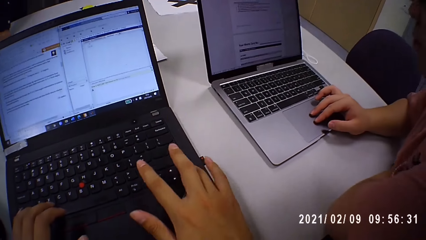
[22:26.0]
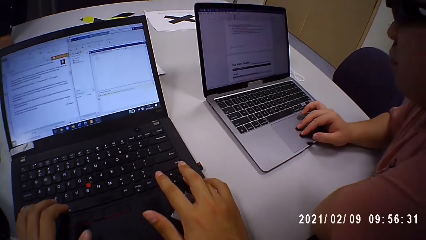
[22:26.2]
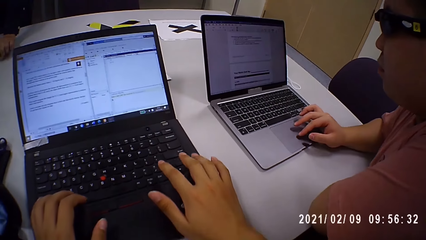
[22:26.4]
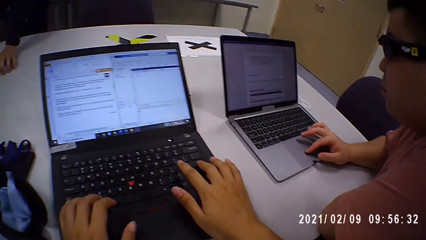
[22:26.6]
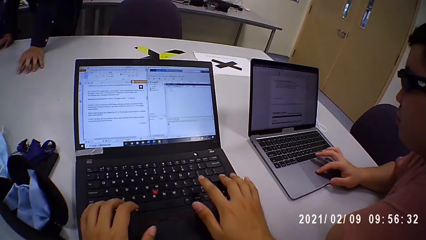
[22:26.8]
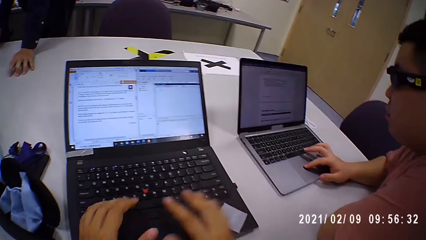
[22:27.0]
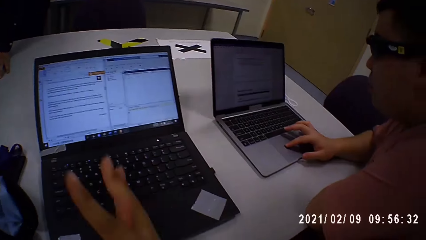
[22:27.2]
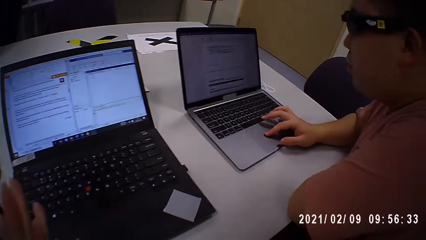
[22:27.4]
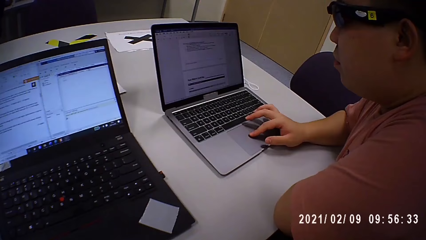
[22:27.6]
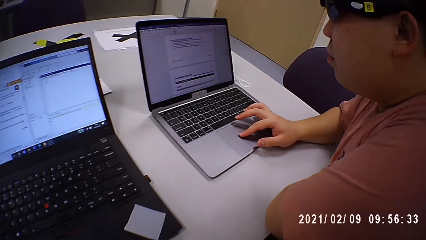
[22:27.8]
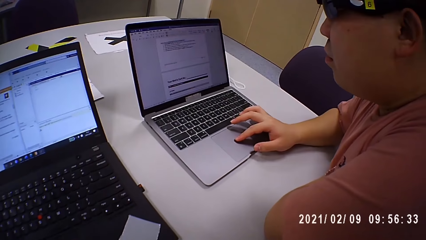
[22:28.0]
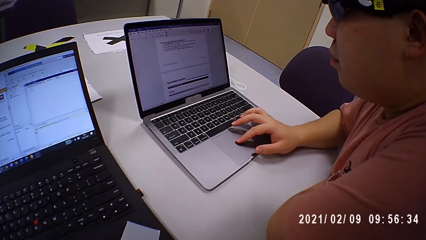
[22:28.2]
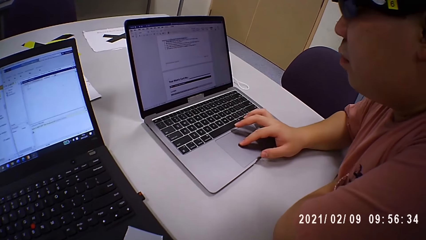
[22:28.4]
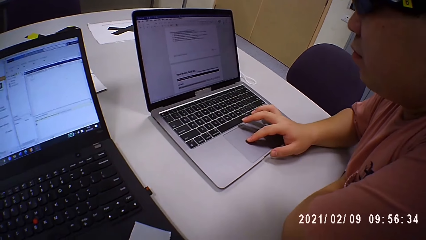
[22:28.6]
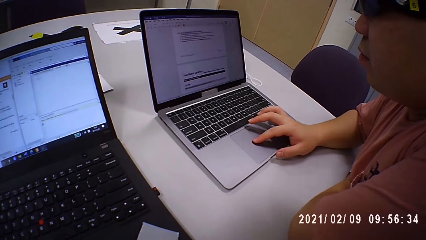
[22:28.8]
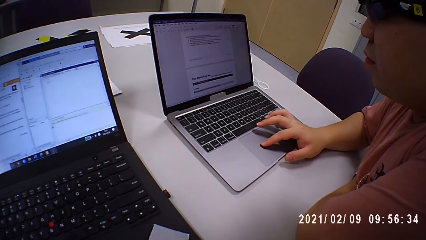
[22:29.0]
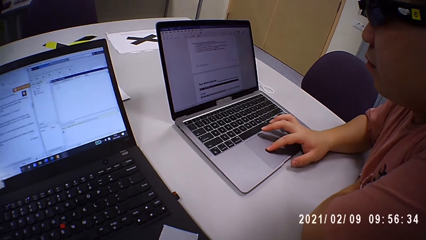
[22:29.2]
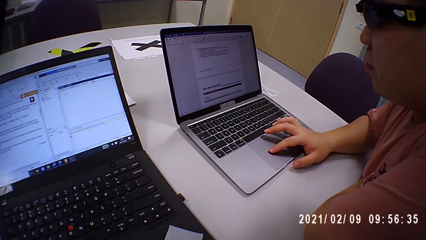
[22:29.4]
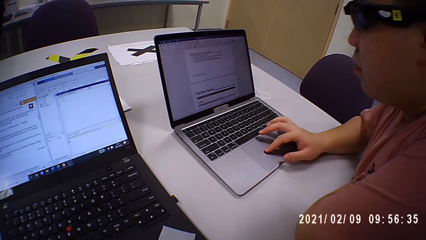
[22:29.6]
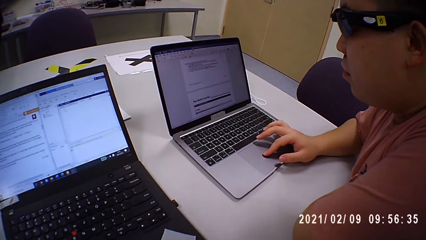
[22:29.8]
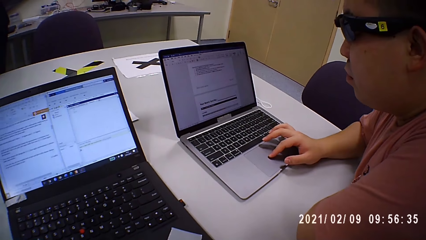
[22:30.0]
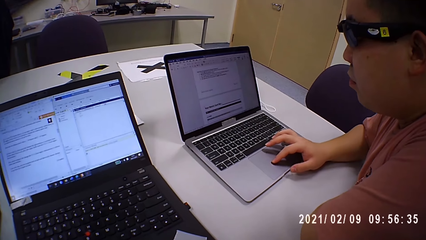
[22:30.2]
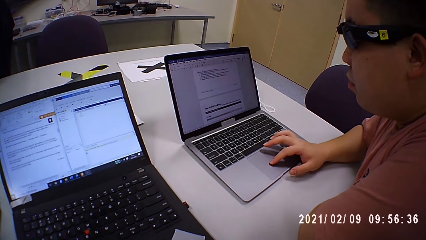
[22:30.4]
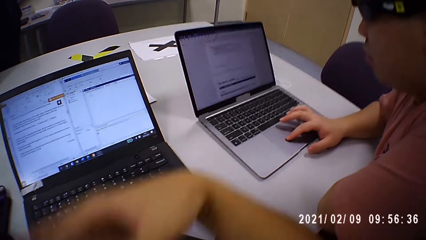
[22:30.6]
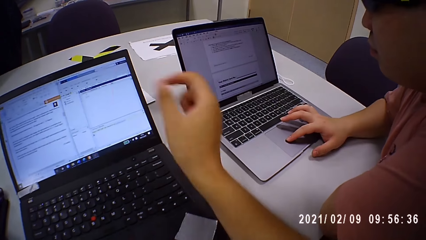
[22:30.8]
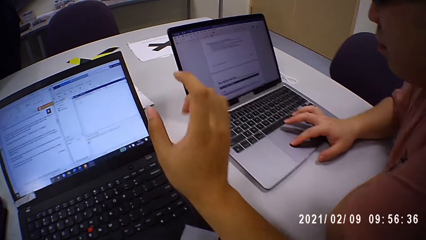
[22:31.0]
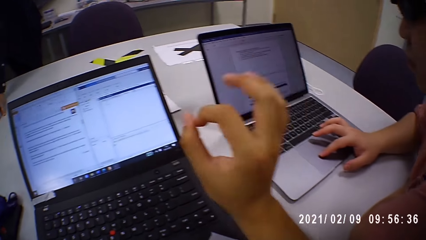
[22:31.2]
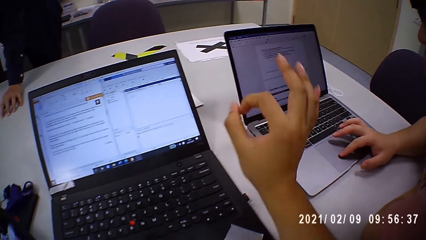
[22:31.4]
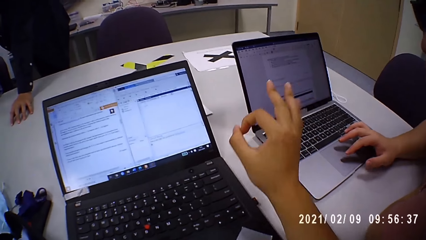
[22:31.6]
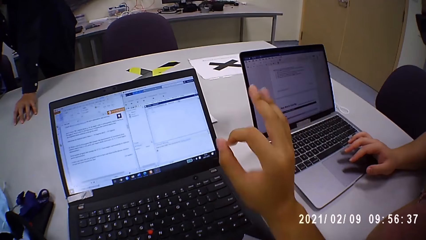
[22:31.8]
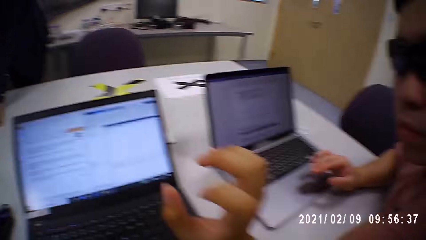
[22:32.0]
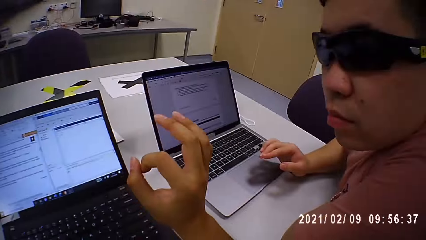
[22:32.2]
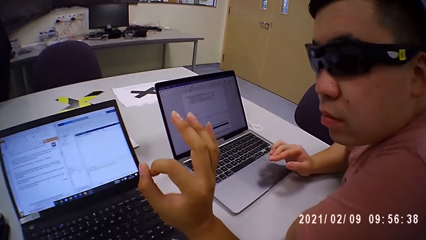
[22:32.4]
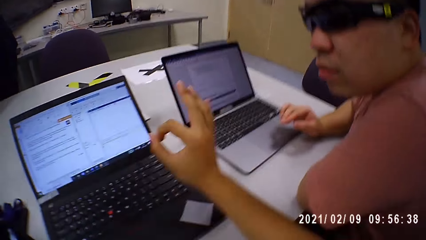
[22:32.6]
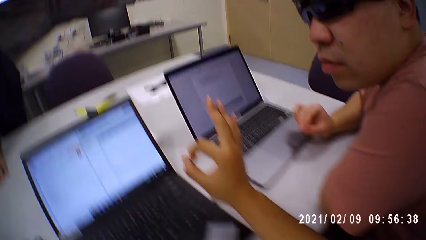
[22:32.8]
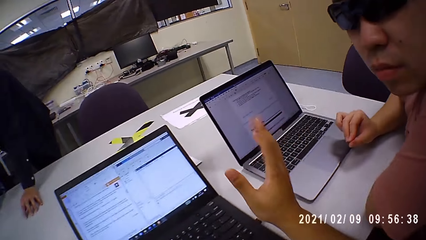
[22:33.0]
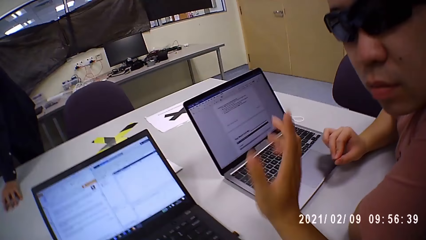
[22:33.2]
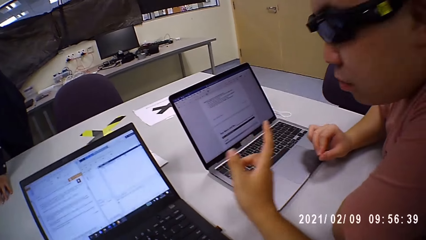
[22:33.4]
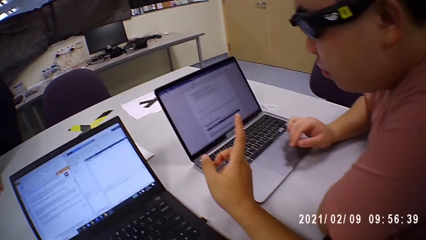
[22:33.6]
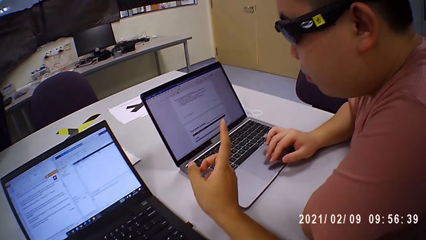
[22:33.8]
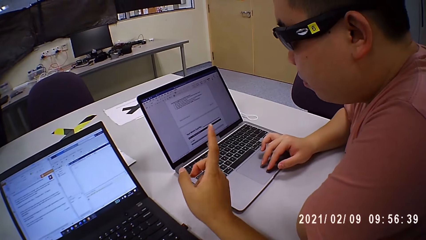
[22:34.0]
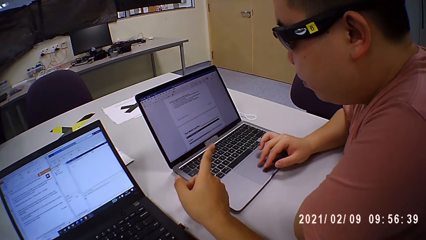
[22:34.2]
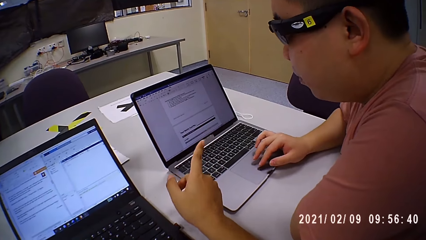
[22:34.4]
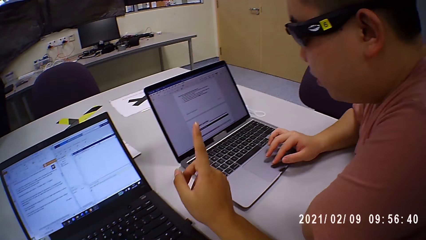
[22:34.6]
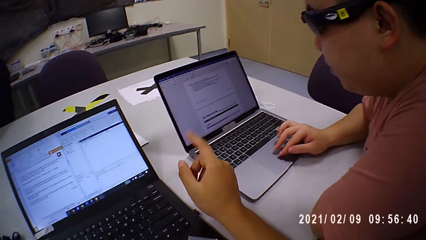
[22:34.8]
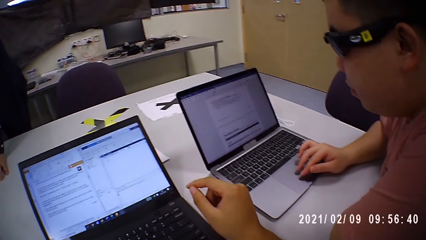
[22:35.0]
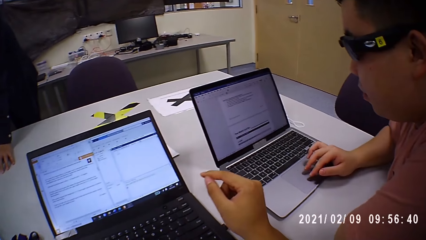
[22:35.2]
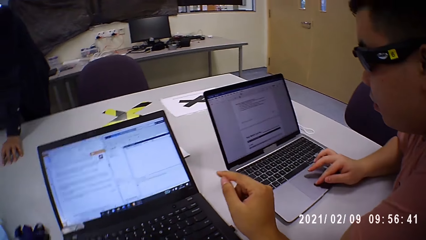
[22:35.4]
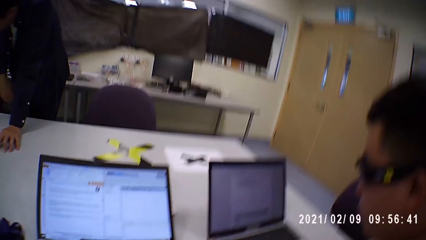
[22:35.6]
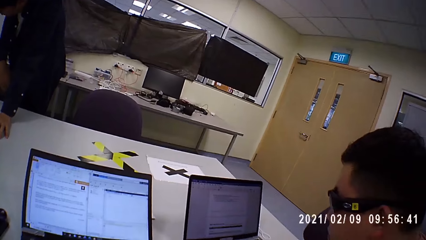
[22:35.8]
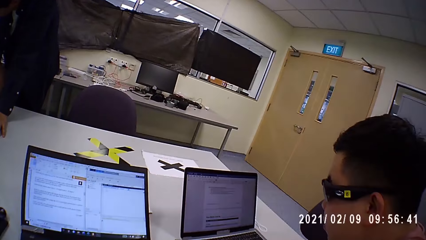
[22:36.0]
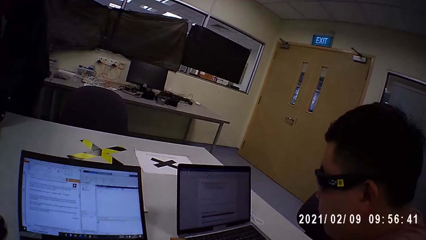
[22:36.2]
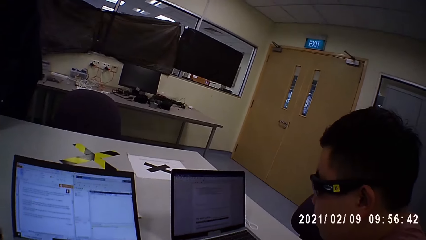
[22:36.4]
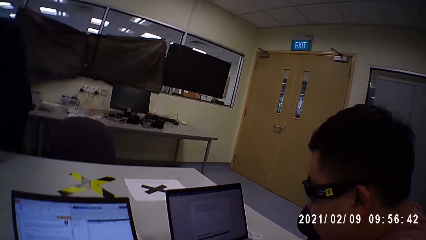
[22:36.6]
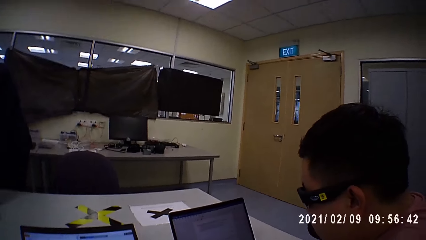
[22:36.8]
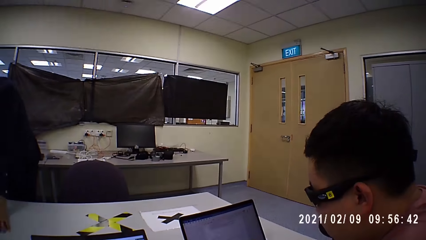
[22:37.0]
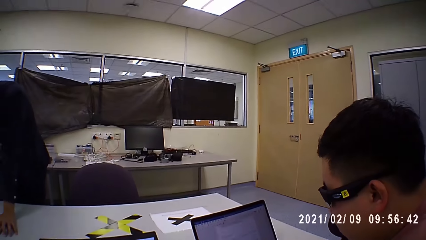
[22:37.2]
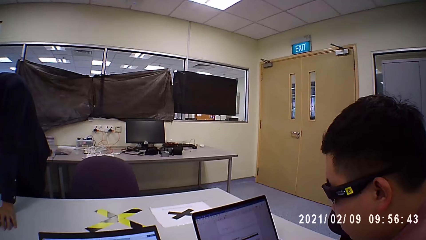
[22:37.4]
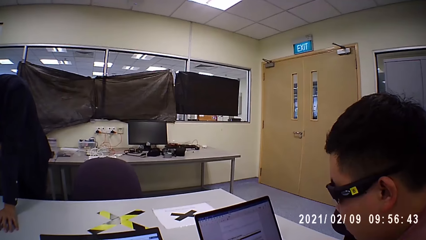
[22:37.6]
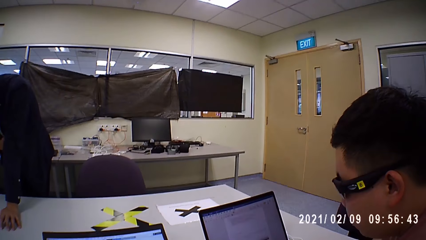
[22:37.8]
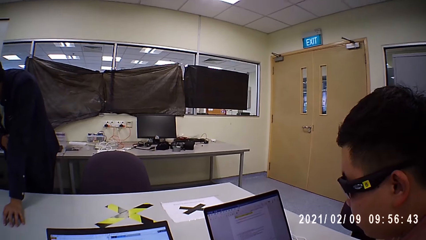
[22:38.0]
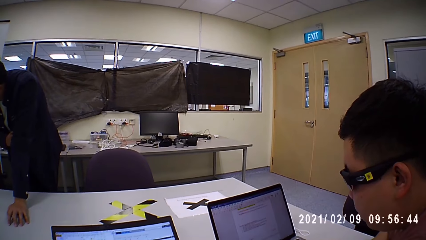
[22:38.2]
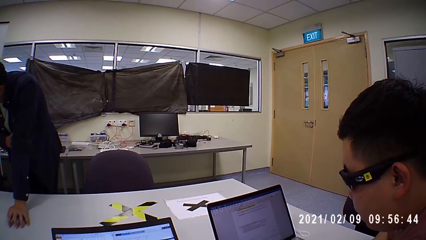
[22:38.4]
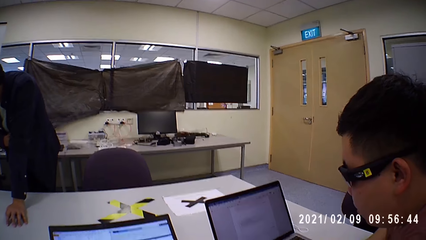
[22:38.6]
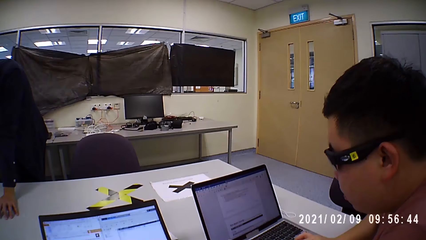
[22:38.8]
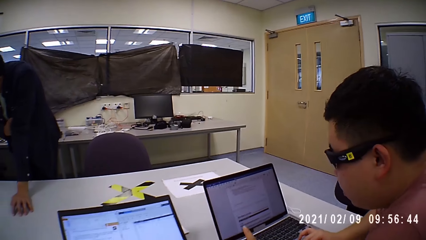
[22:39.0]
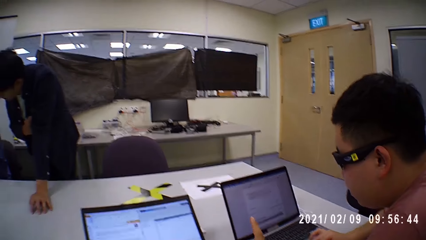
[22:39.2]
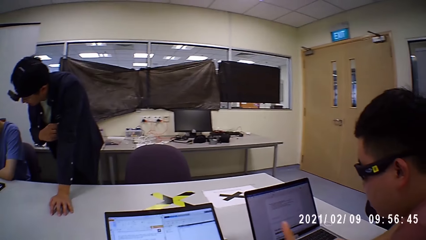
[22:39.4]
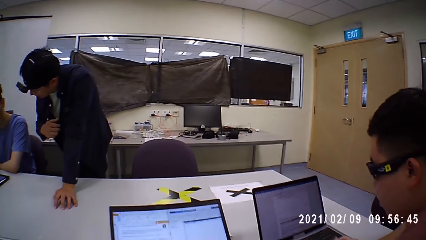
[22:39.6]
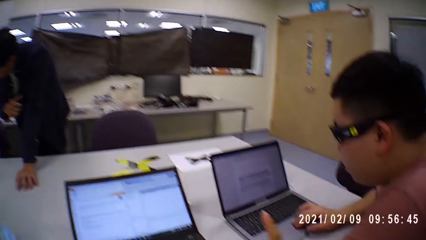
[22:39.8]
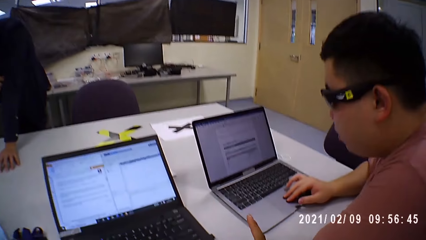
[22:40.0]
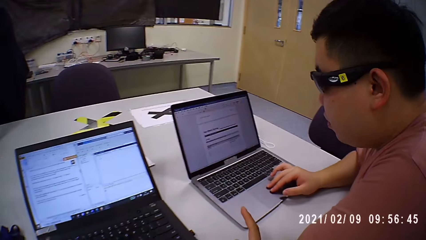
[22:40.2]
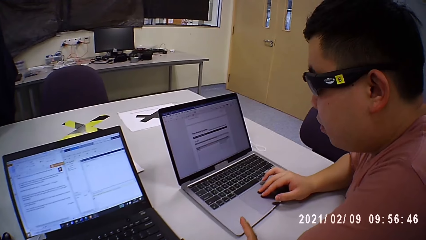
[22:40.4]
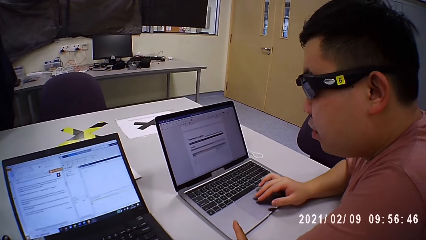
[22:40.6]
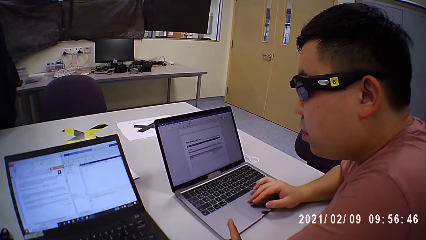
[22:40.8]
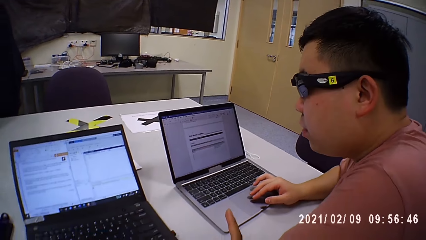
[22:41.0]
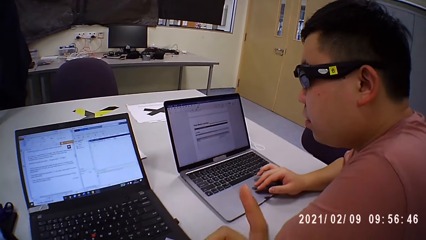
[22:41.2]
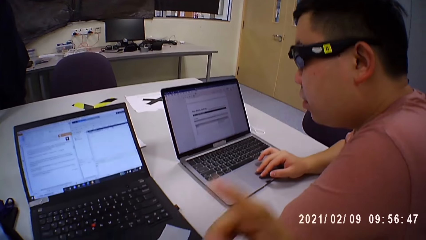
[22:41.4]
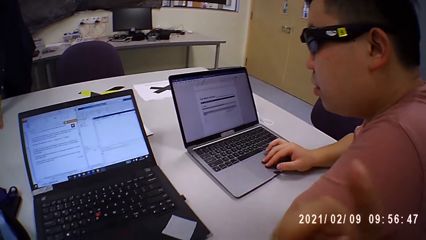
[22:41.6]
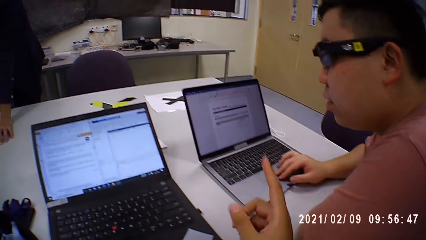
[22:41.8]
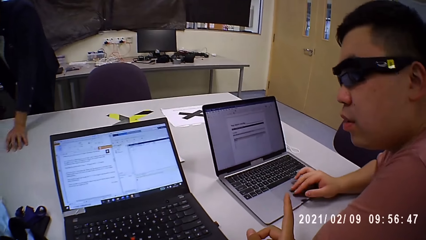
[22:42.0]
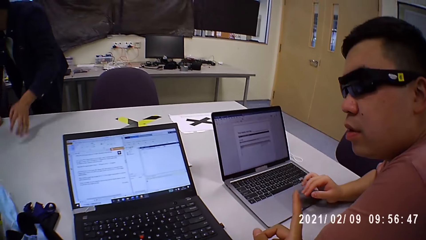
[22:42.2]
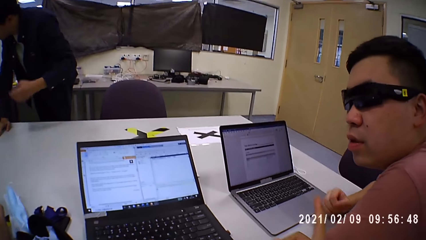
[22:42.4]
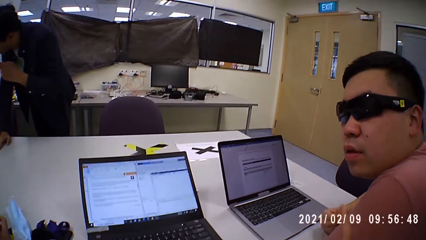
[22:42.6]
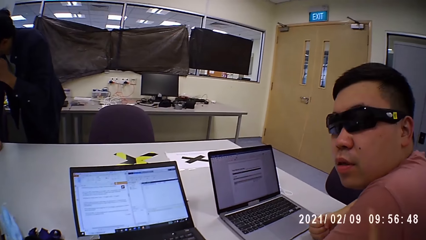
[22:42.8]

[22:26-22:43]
A person clicks on the laptop. The camera wearer shows actions on his hands. He raises a hand. He looks around the room.
